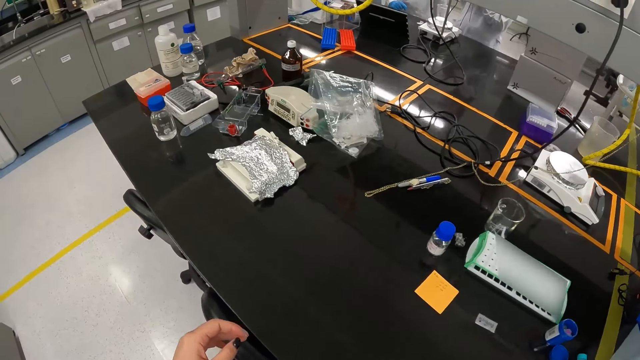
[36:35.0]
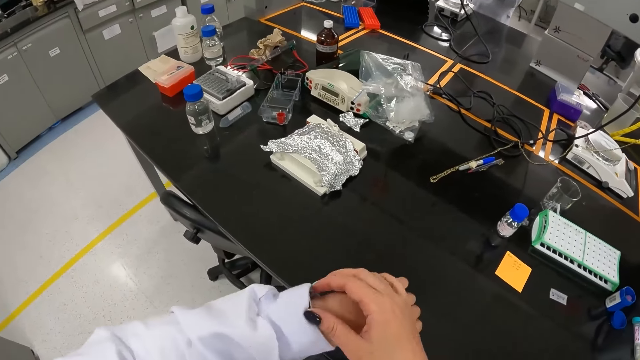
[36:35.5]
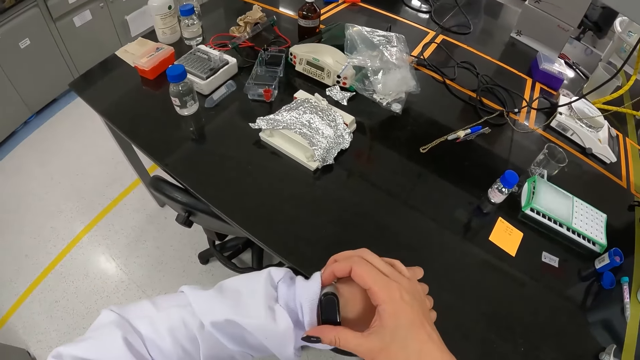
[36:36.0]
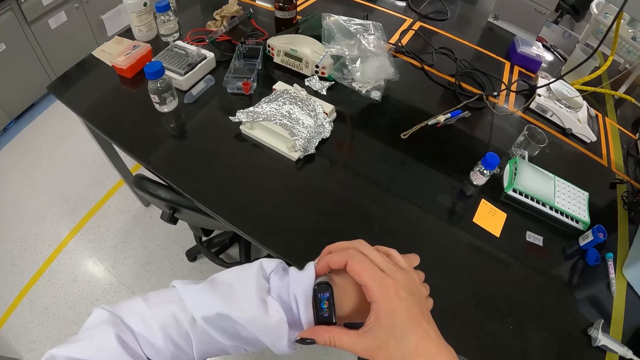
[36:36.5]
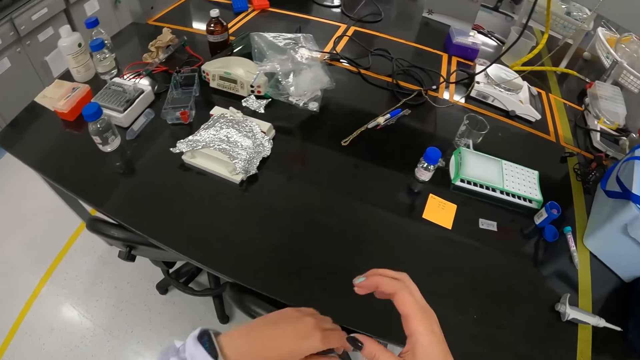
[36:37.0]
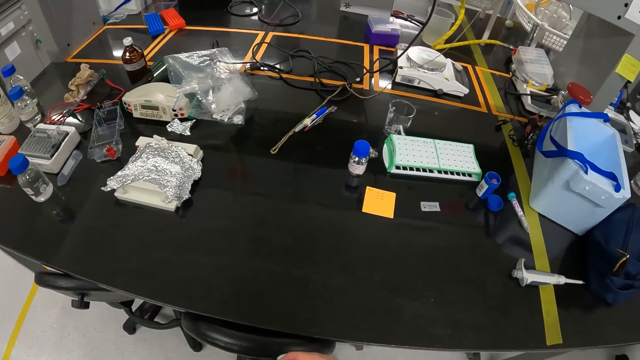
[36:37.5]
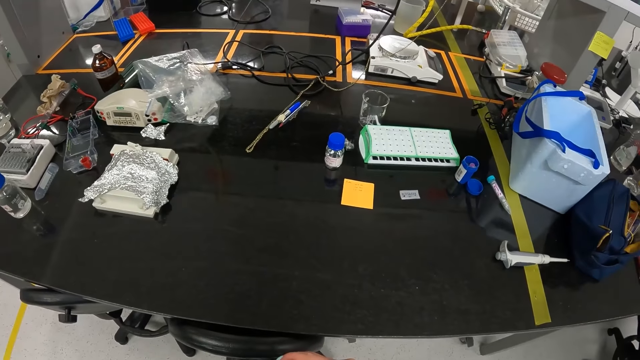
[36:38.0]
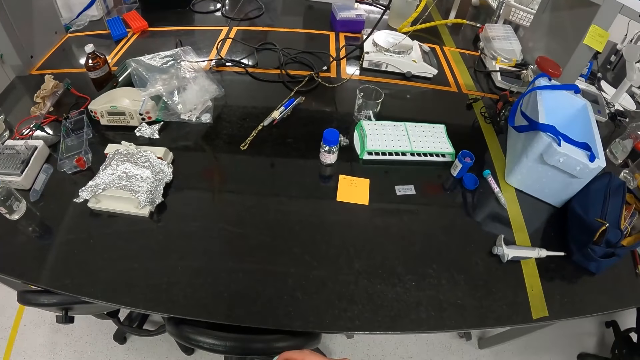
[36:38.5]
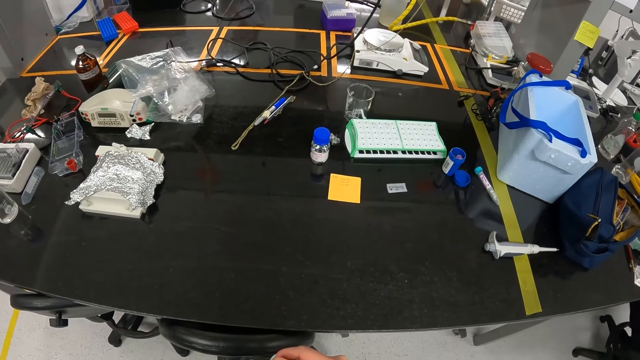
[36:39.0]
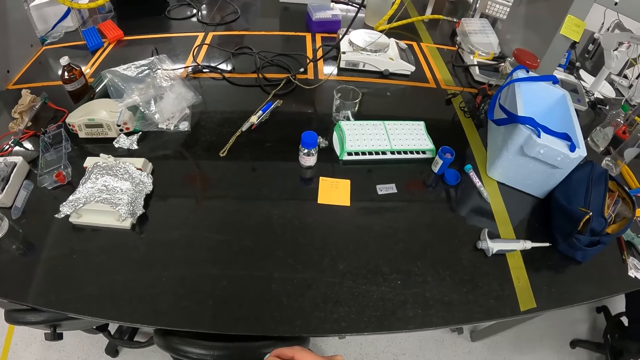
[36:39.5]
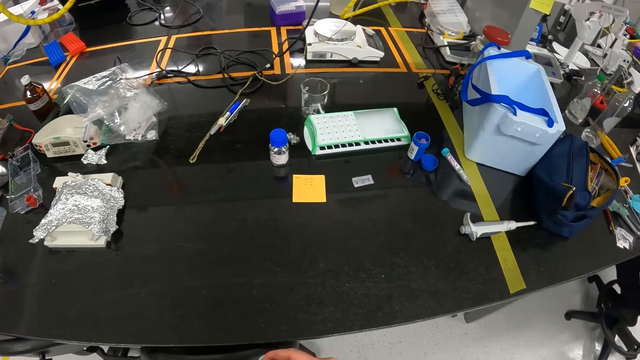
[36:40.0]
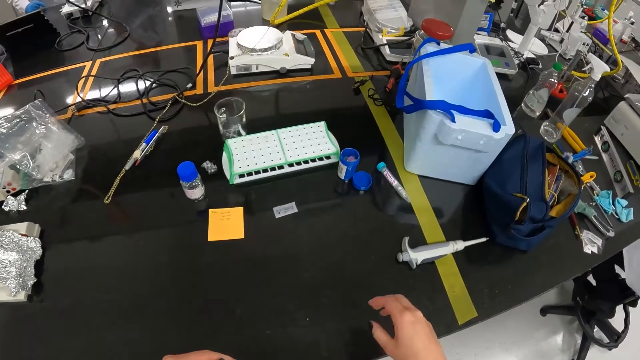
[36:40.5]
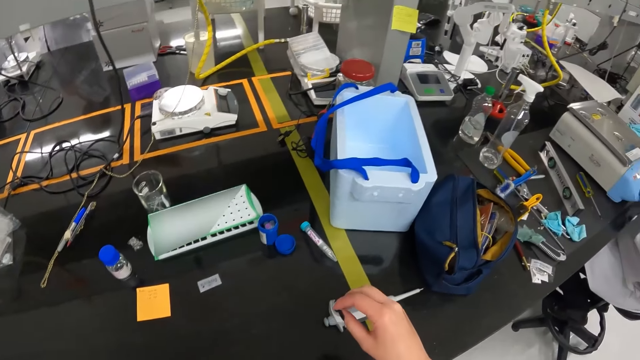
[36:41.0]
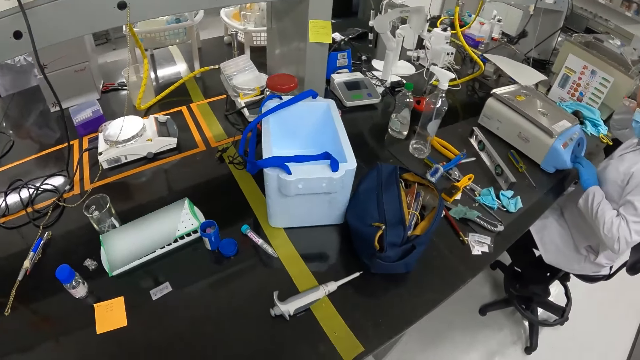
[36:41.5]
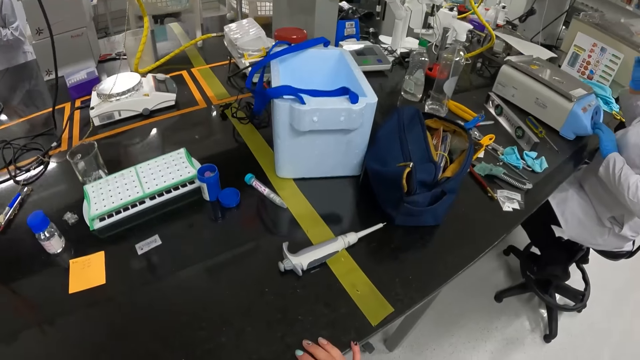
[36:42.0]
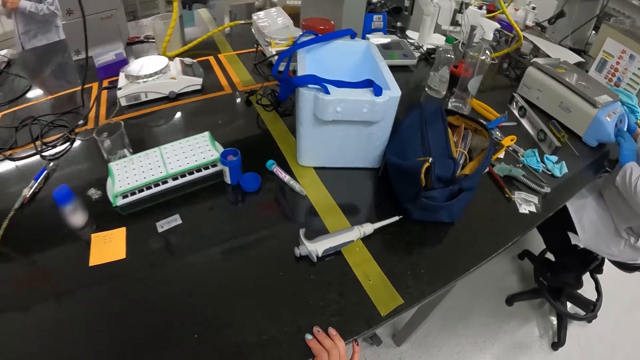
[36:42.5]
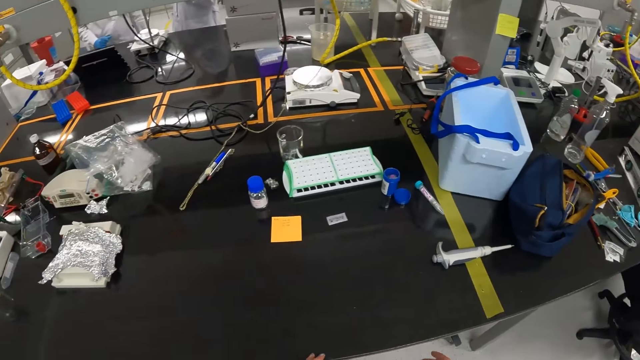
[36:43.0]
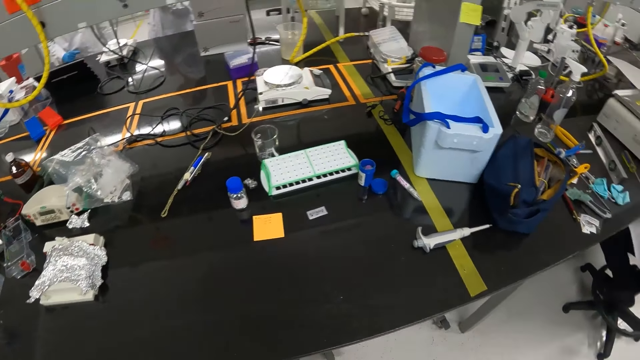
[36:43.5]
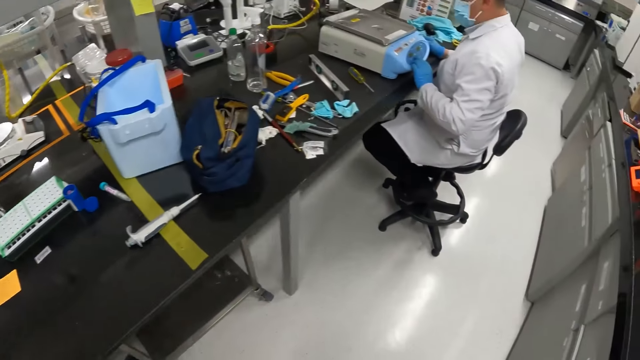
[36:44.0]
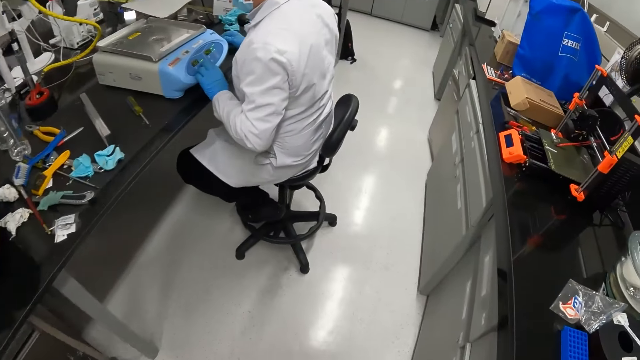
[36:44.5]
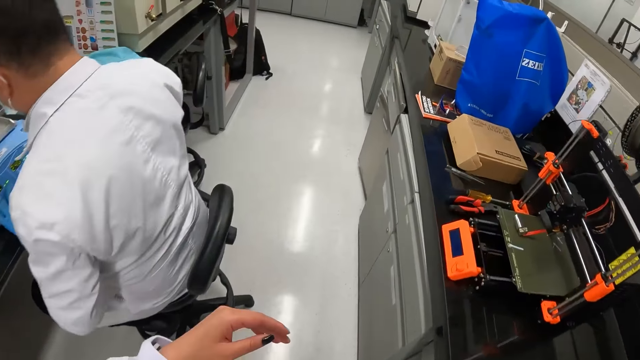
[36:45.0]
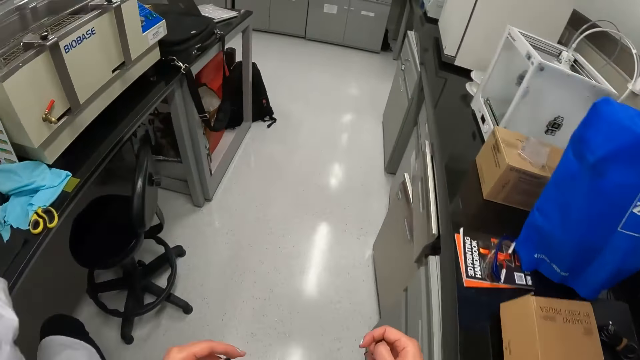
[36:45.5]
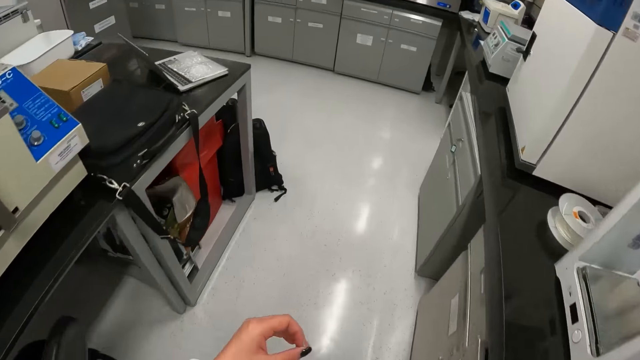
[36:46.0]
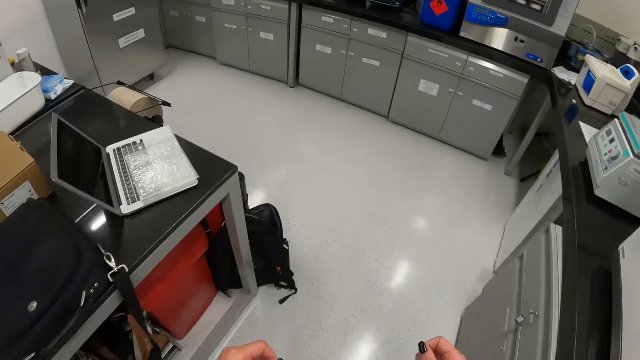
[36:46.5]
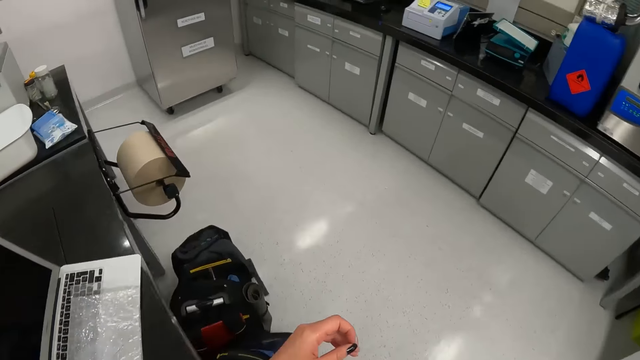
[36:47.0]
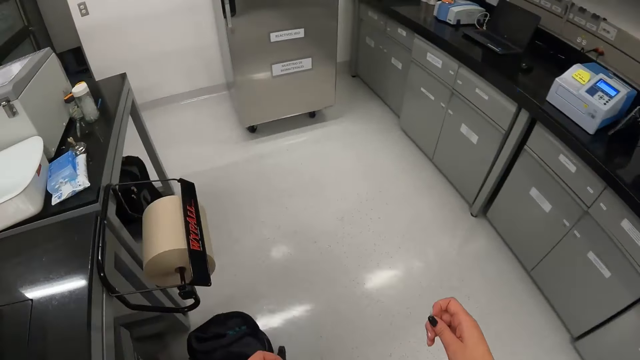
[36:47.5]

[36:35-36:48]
The camera wearer checks a wristwatch in her left hand. She looks around. She walks towards a freezer inside the lab.

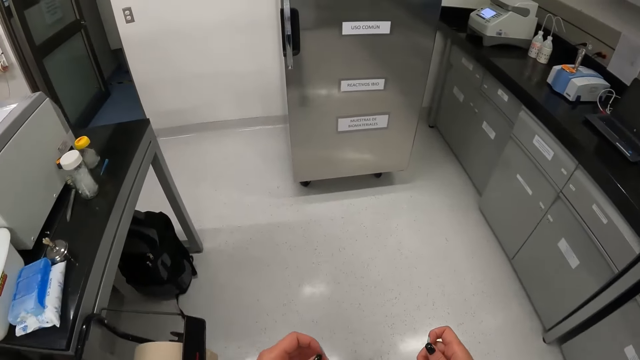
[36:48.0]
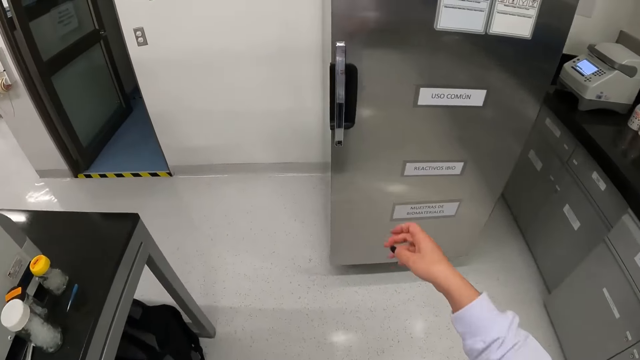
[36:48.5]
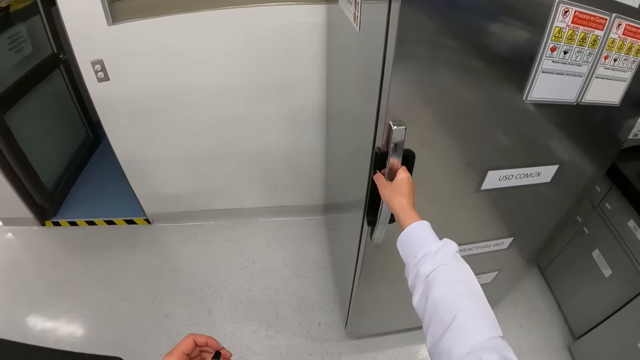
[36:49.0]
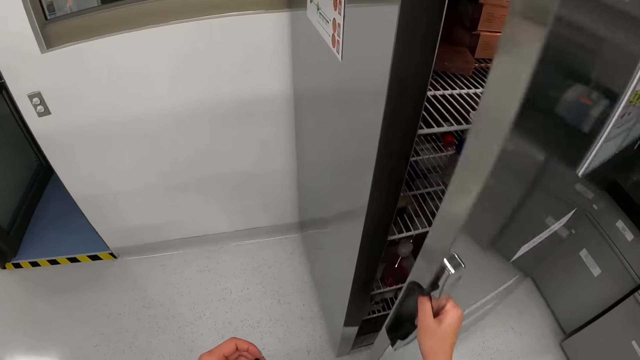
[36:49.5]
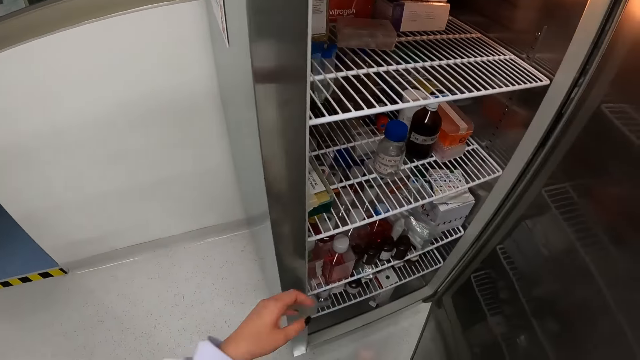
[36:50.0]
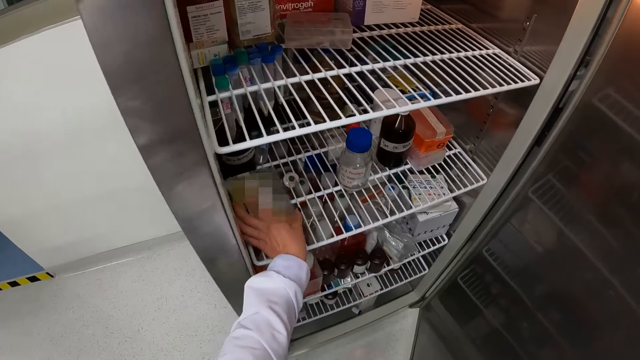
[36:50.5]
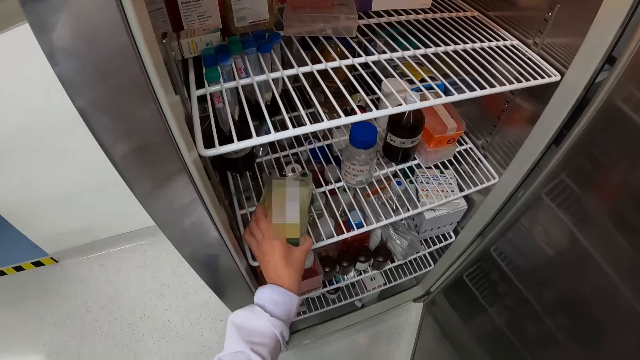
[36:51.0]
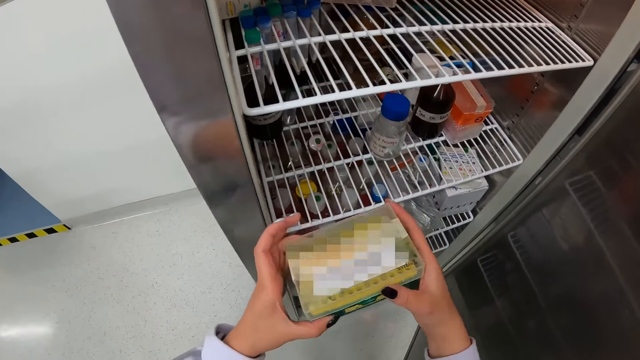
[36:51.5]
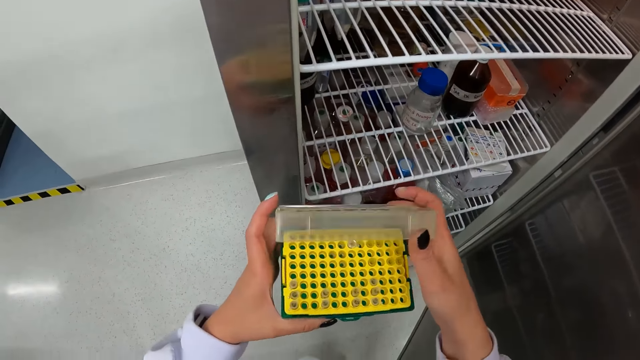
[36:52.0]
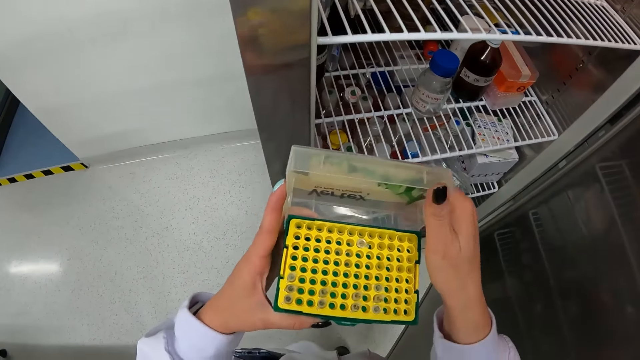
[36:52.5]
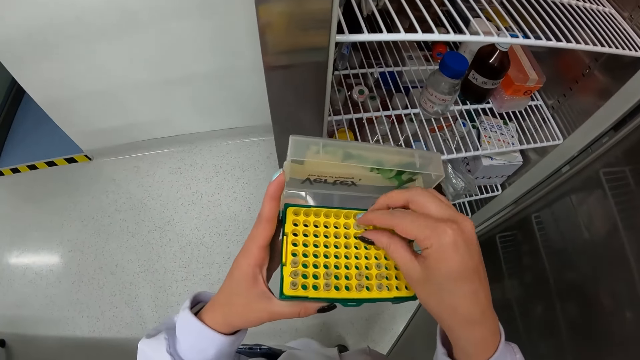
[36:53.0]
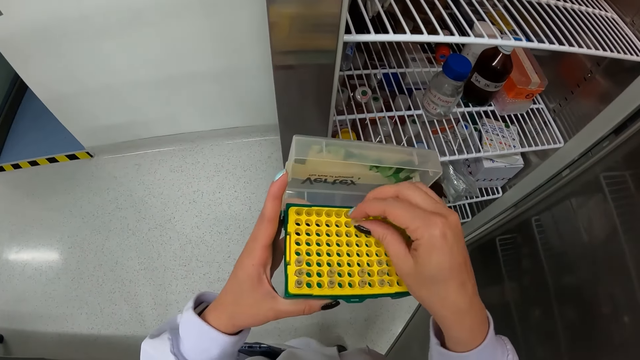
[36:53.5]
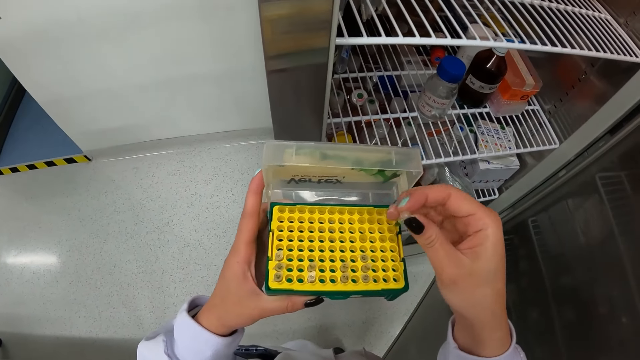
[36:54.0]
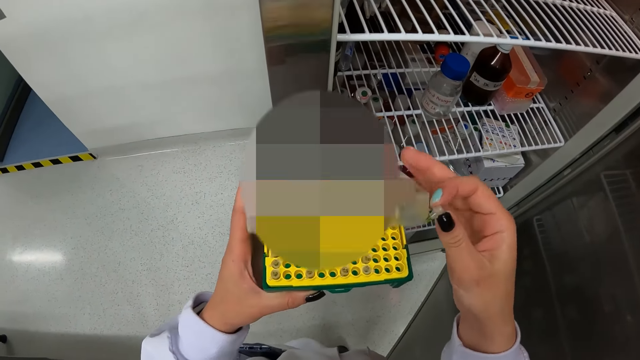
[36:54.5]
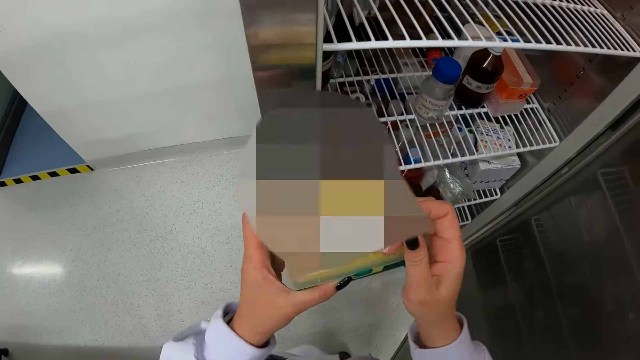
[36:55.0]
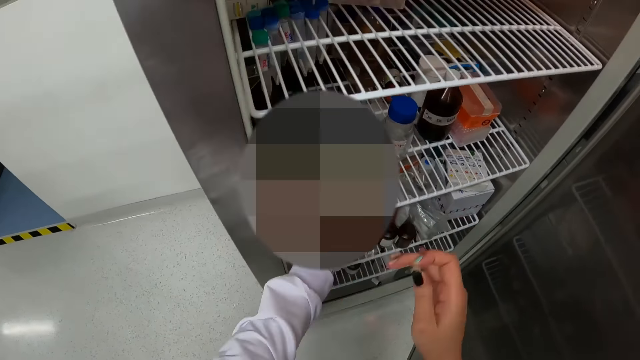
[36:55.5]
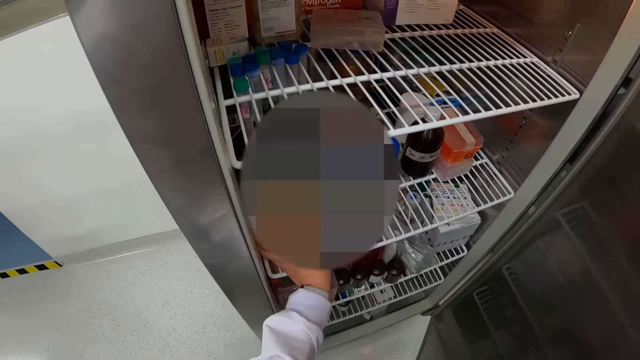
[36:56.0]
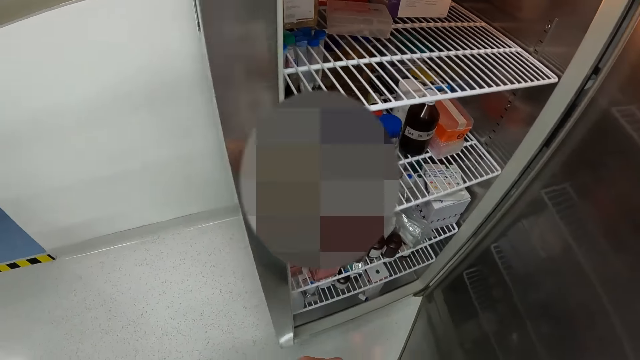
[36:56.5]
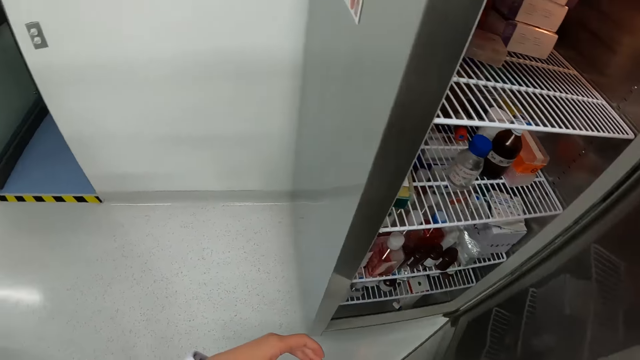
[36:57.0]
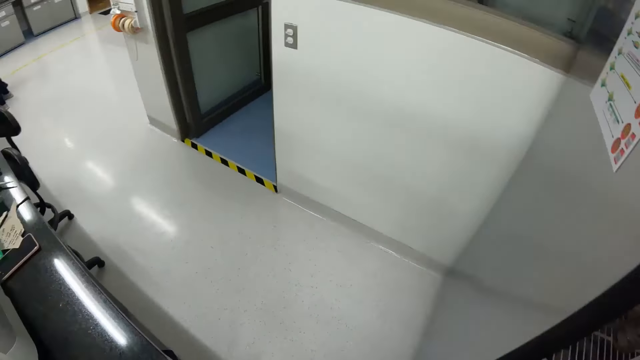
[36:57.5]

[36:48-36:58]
The camera wearer opens the freezer with her right hand. She takes a sample holder from the freezer with her left hand. She opens the sample holder in her hands. She picks a sample from the sample holder with her right hand. She closes the sample holder in her hands. She drops the sample holder back in the freezer with her left hand. She closes the freezer. She walks towards a woman inside the lab.
